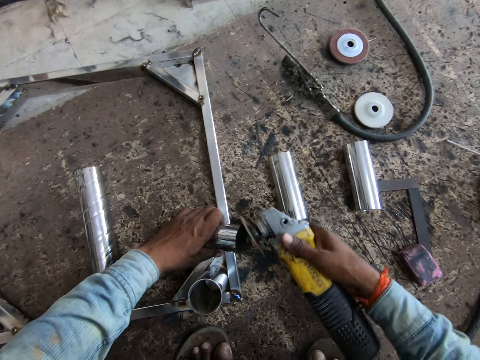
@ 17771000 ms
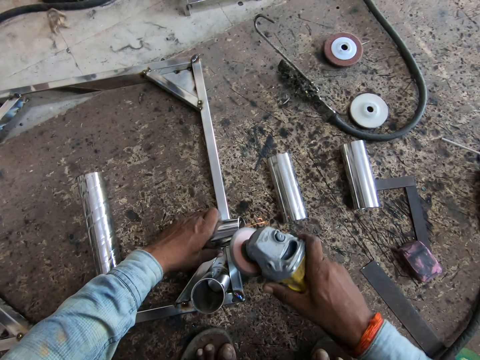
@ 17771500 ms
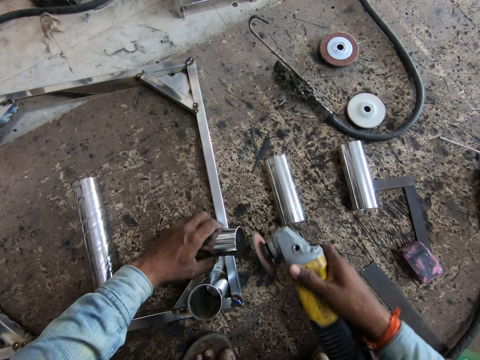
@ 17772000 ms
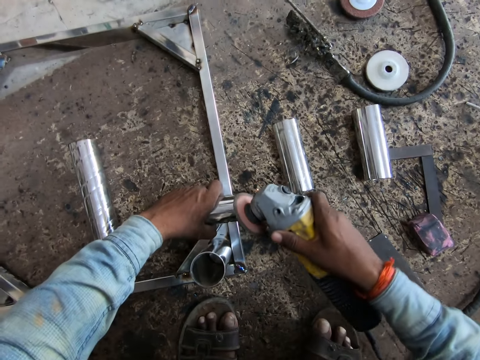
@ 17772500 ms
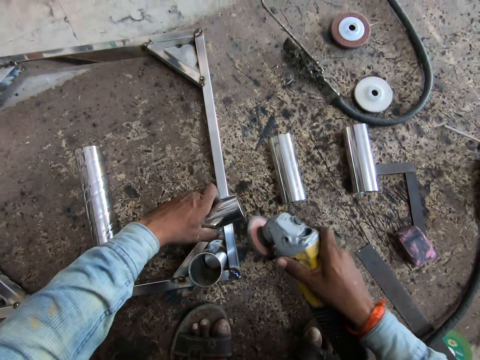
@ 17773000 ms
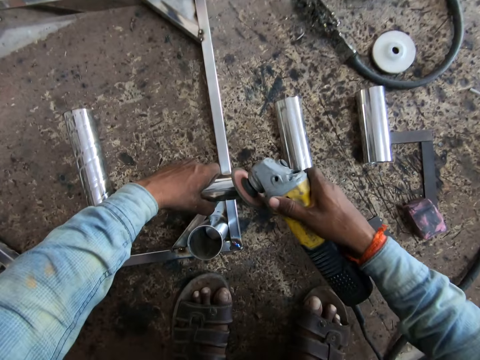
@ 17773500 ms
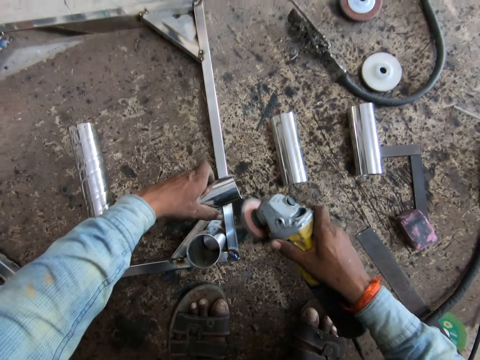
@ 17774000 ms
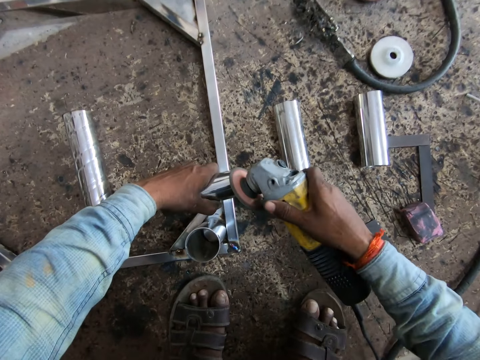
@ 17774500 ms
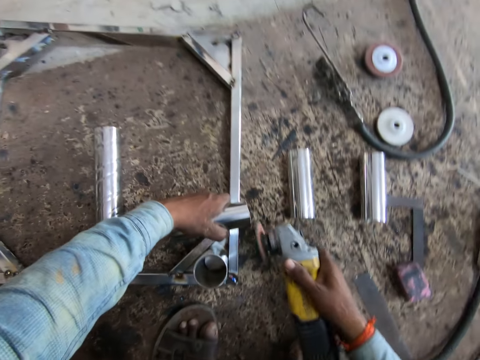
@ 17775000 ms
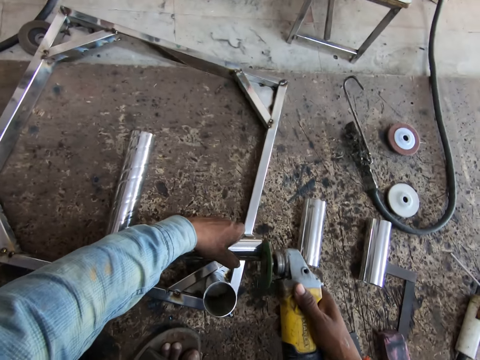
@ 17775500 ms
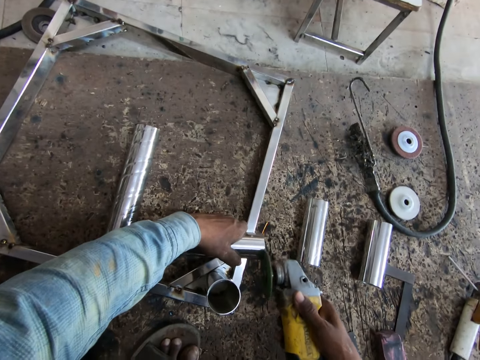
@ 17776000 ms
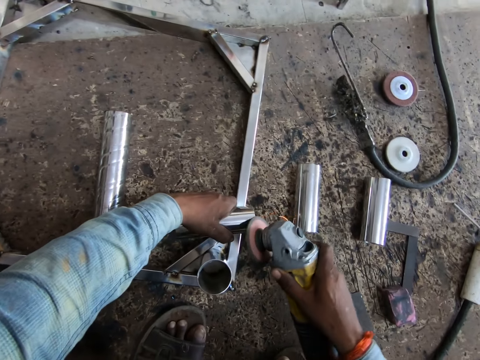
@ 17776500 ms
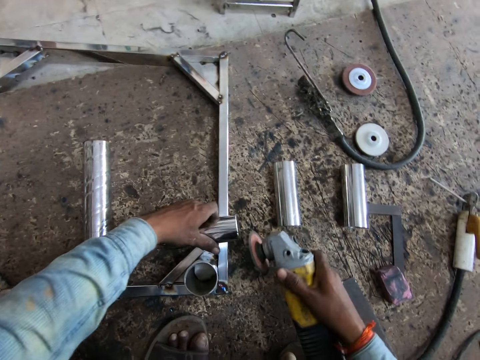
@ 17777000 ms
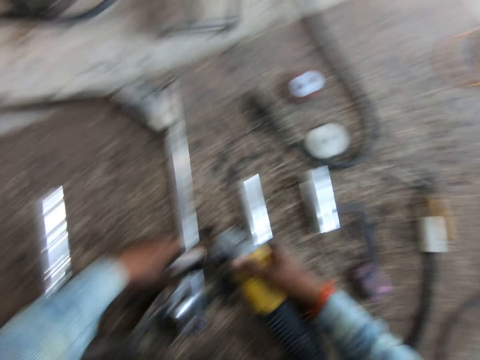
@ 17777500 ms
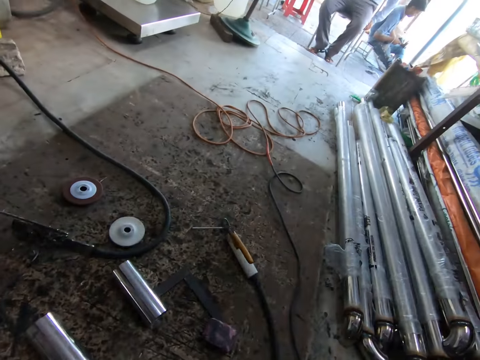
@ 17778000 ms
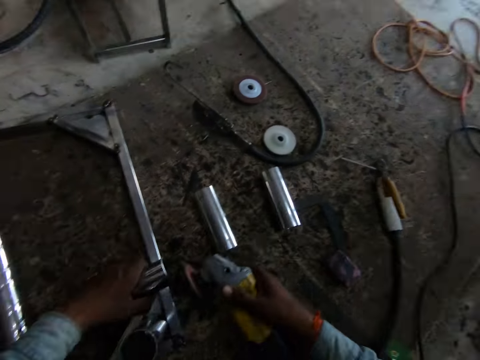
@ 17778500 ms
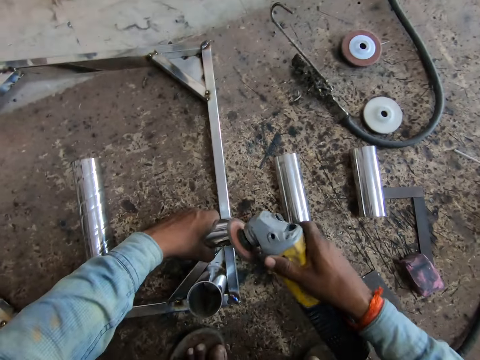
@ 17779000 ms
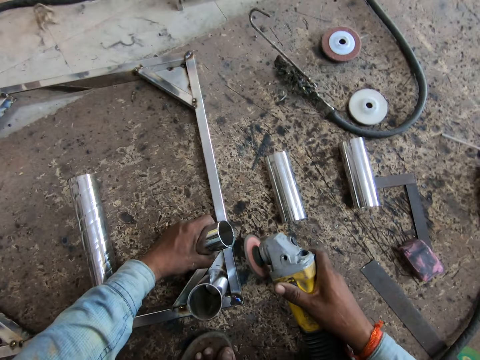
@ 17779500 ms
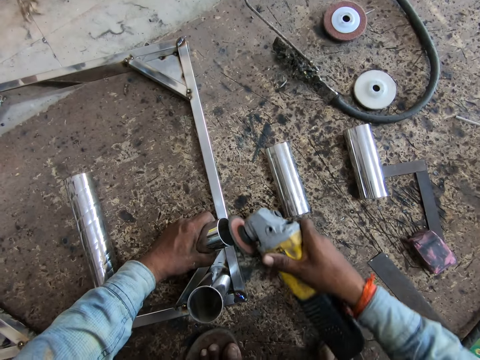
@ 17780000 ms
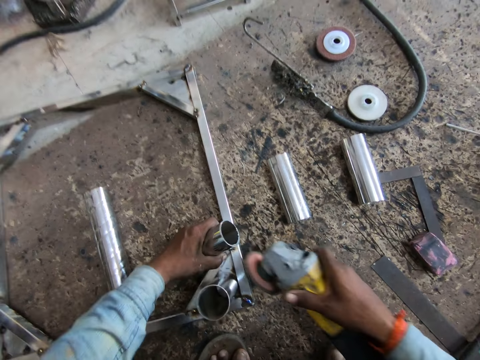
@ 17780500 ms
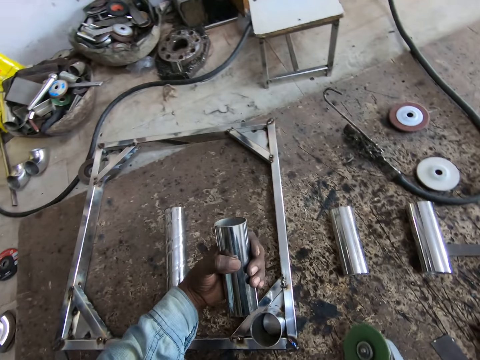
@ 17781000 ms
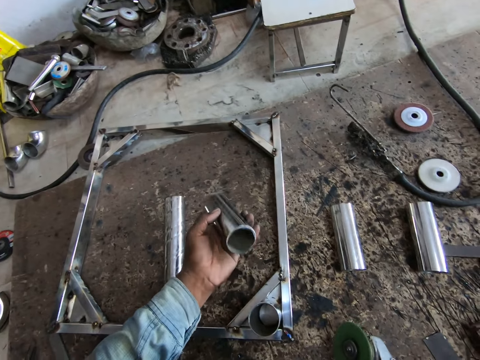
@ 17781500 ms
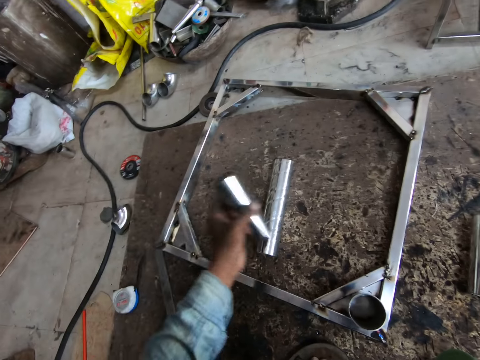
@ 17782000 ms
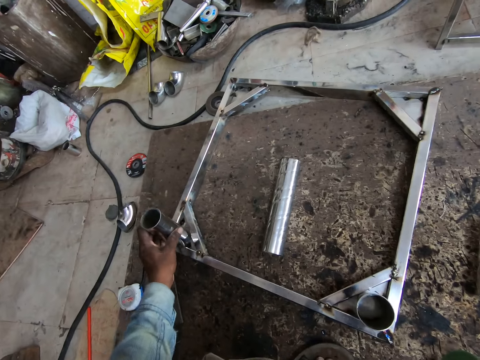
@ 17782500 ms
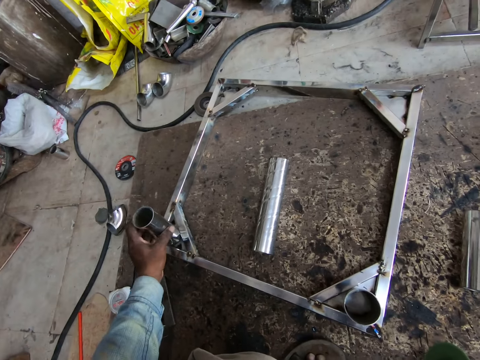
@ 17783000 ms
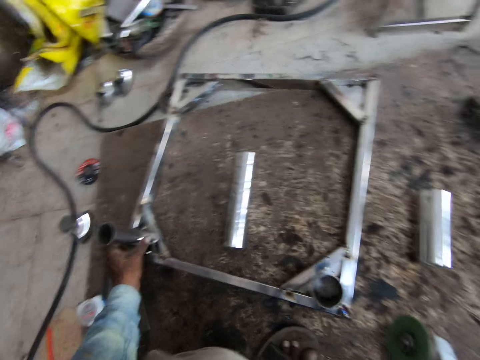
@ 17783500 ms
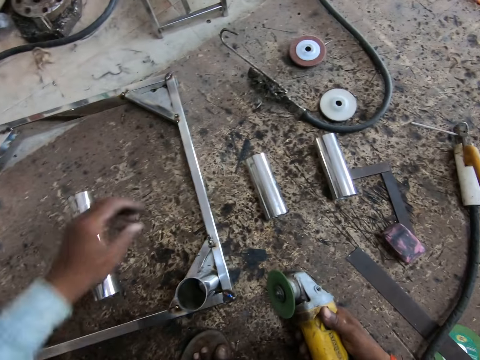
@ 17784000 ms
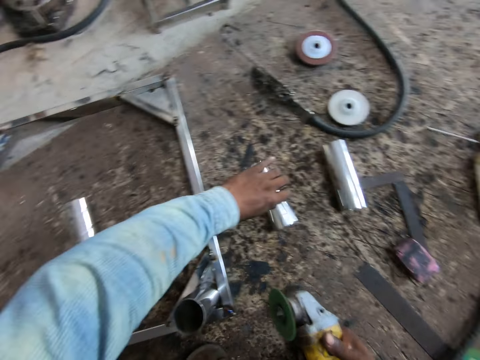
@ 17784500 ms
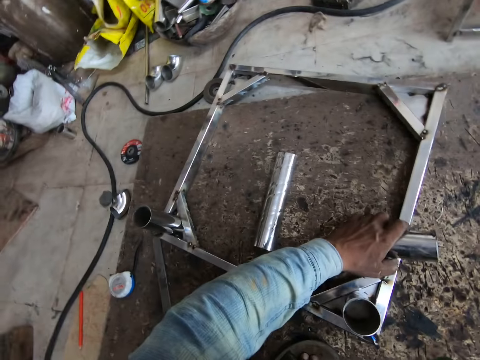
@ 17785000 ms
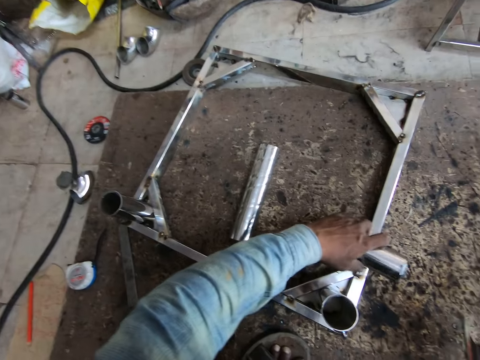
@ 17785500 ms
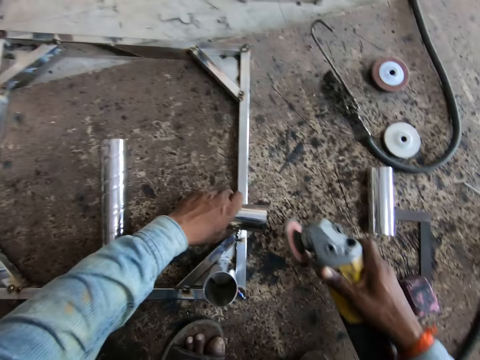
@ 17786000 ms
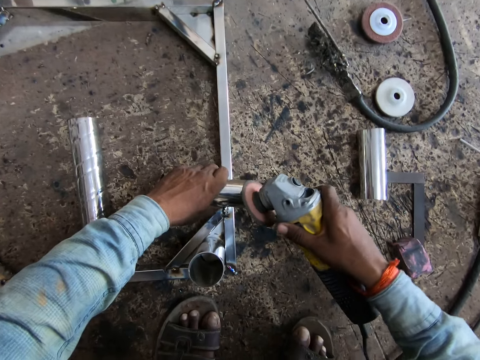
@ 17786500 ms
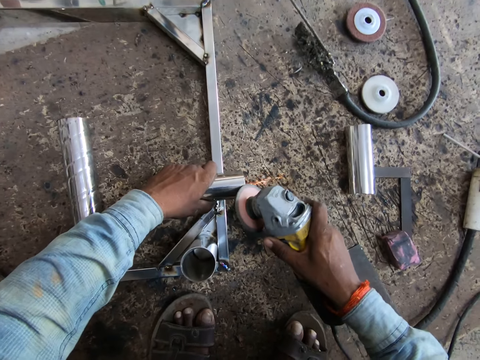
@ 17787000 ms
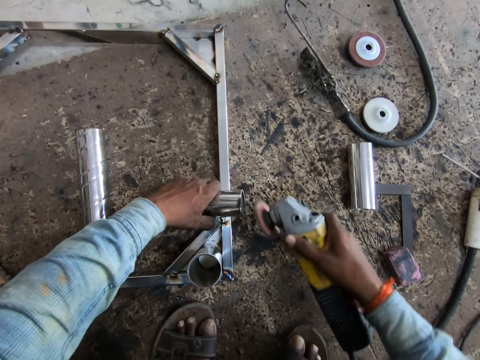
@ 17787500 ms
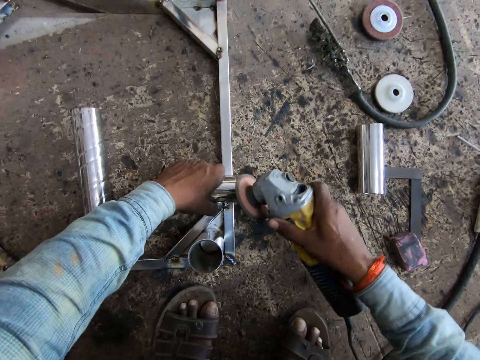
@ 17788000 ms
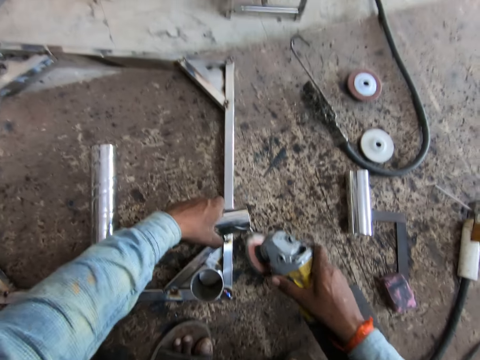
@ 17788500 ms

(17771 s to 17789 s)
The camera wearer smoothens the edges of the piece of metal with the hand held polisher in his right hand. He lifts the piece of metal with his left hand. He attaches the piece of metal to the edge of the metal frame with his left hand. He picks up the piece of metal from the work space with his left hand. He smoothens the edges of the piece of metal with the hand held polisher in his right hand.

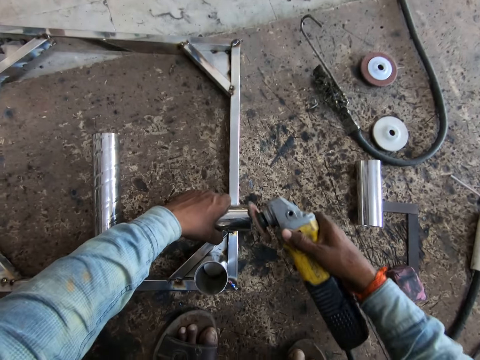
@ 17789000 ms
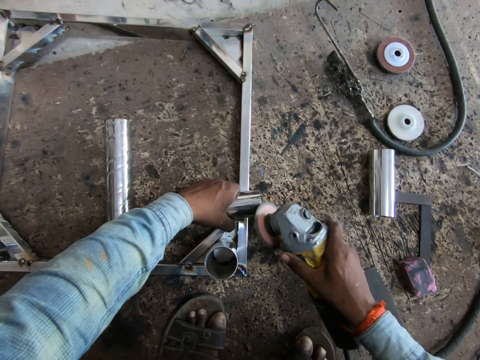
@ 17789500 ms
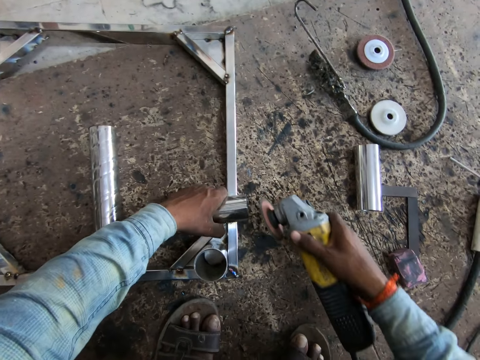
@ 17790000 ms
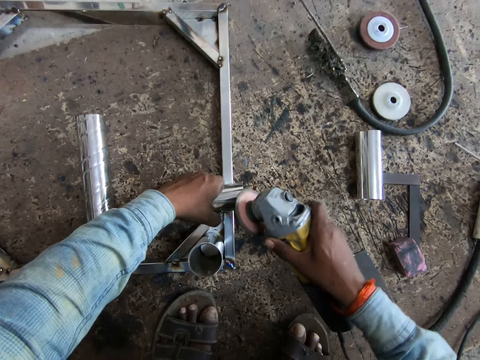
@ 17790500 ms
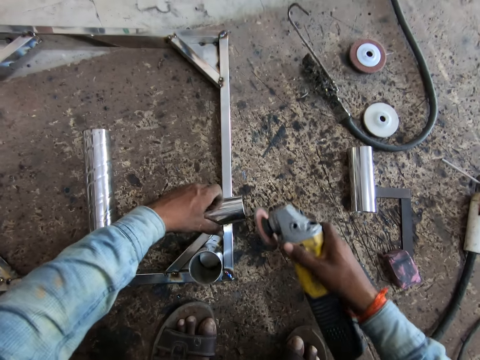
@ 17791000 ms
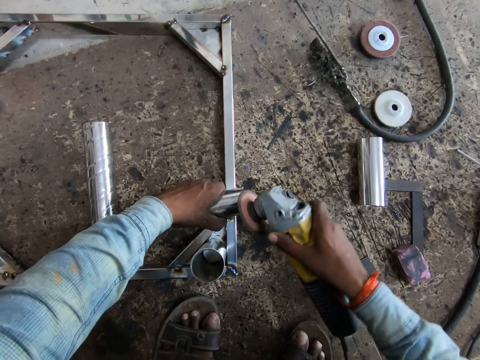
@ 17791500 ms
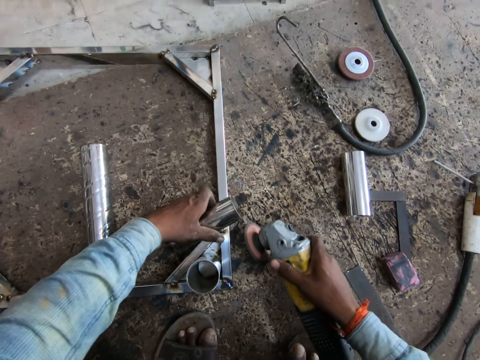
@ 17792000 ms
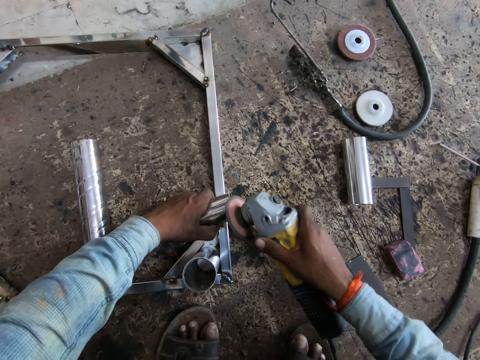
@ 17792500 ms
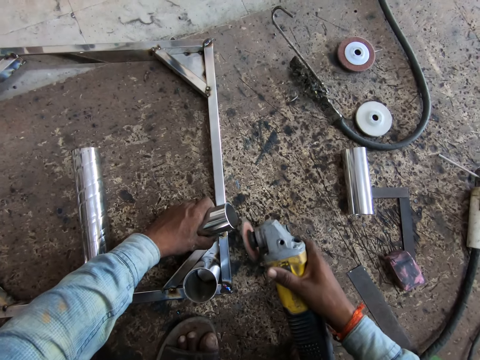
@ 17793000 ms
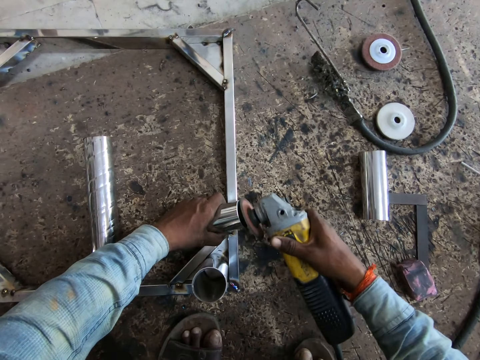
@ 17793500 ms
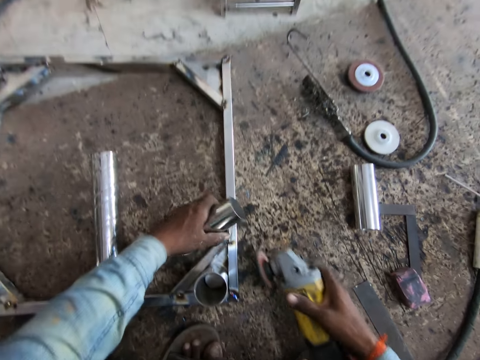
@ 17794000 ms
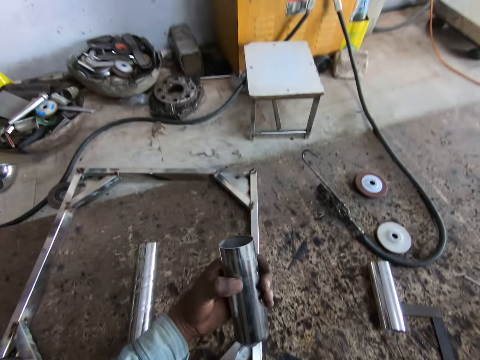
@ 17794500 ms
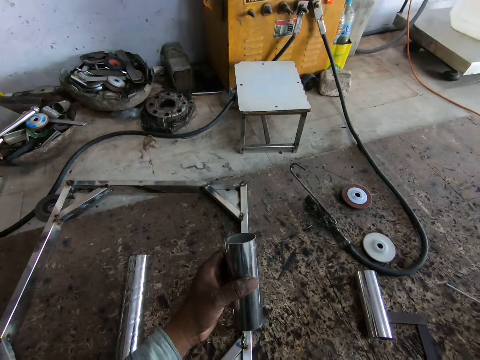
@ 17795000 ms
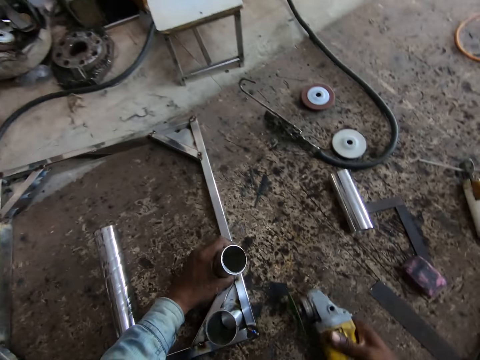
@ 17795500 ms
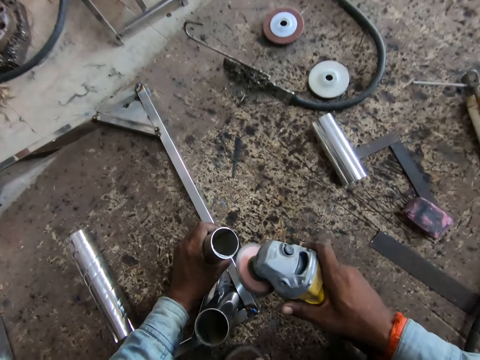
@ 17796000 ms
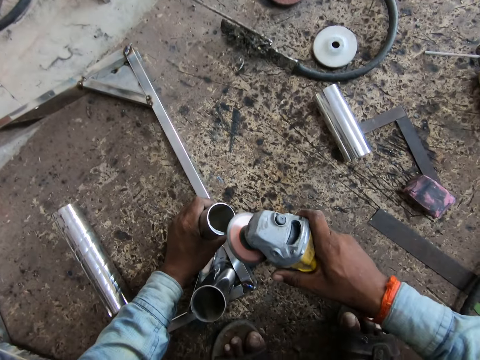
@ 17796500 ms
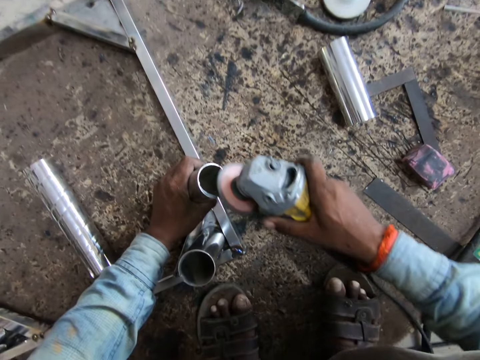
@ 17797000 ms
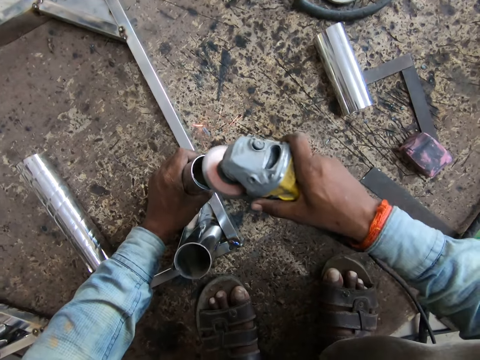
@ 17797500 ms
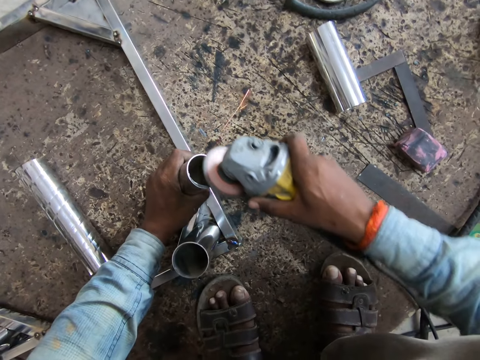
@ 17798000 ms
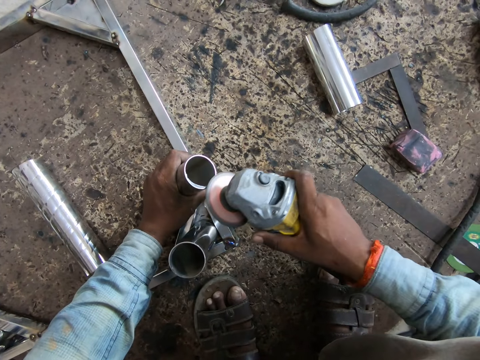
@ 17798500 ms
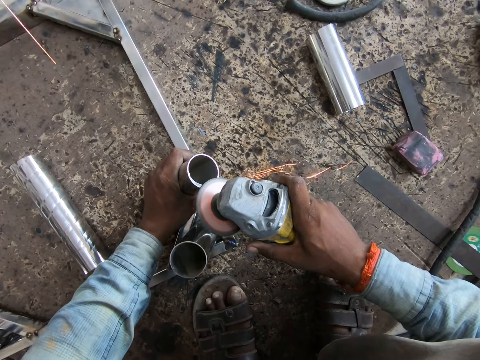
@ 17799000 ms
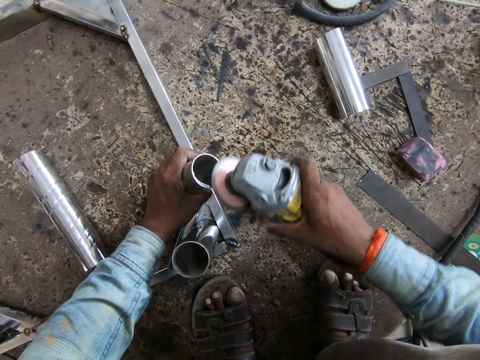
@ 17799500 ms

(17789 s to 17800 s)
The camera wearer lifts the piece of metal with his left hand. He smoothens the edges of the piece of metal with the hand held polisher in his right hand.
